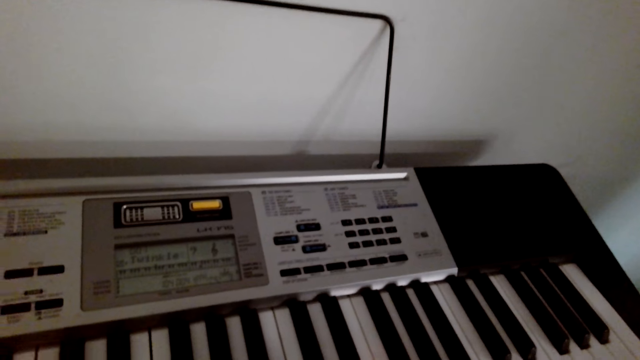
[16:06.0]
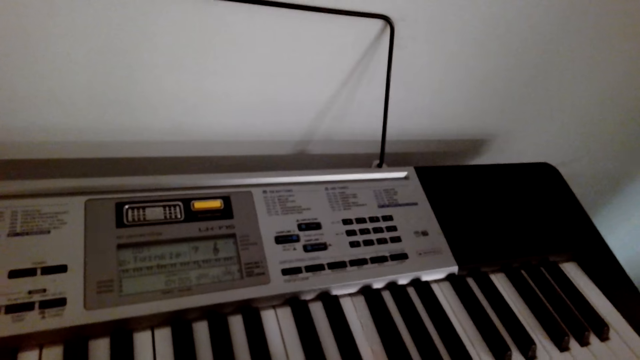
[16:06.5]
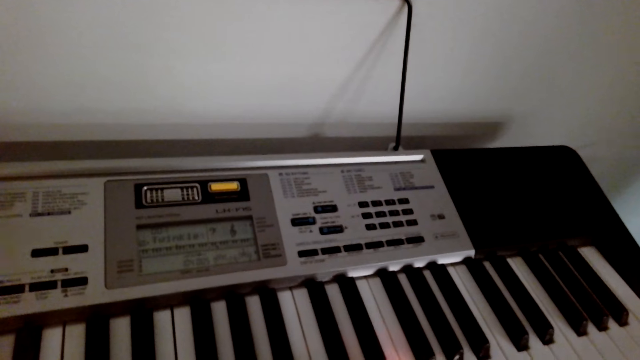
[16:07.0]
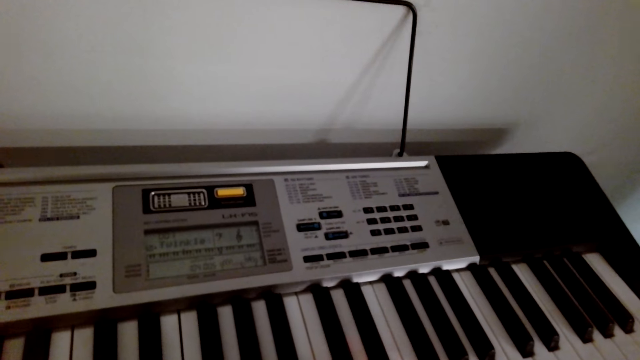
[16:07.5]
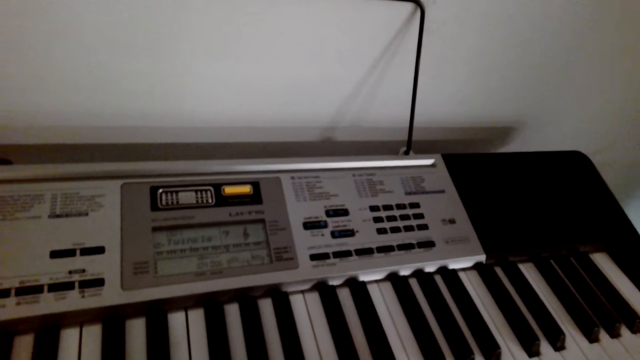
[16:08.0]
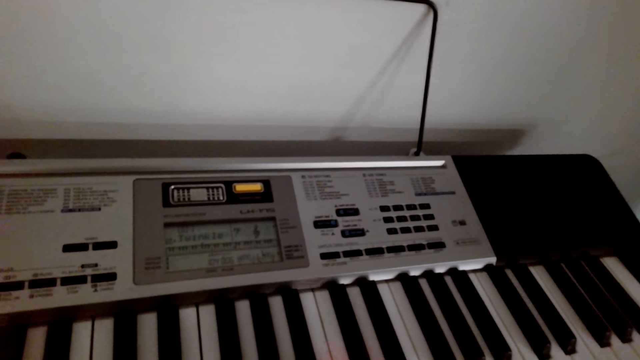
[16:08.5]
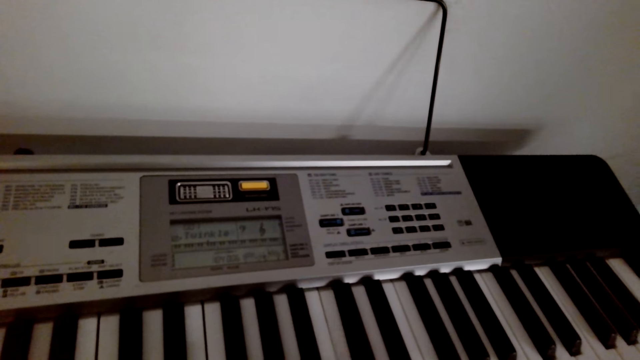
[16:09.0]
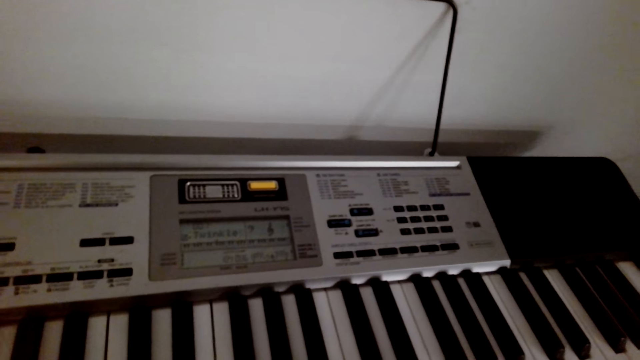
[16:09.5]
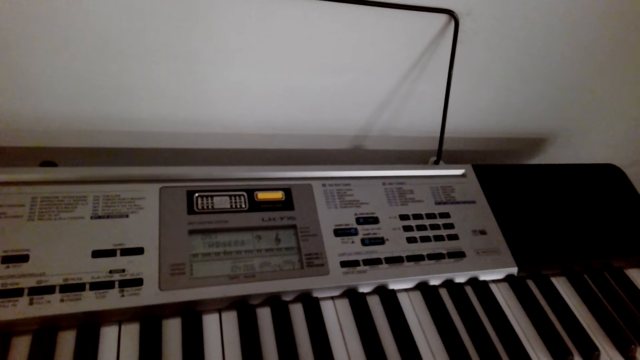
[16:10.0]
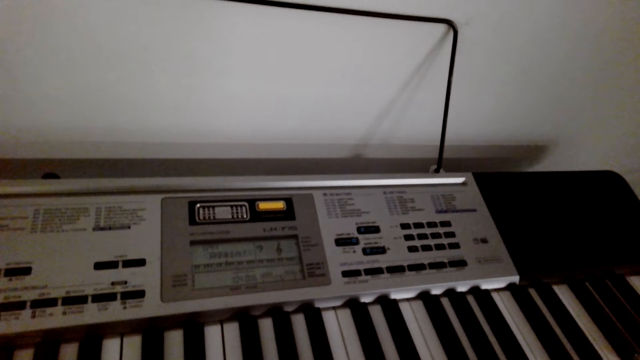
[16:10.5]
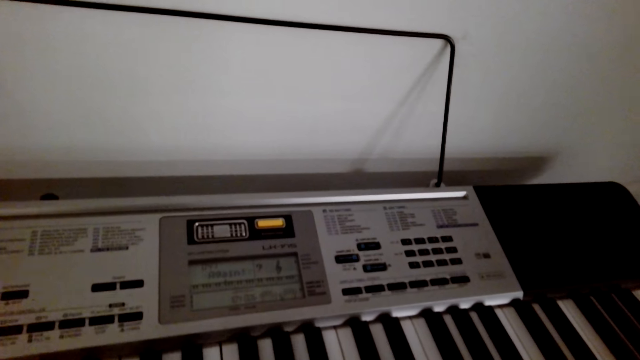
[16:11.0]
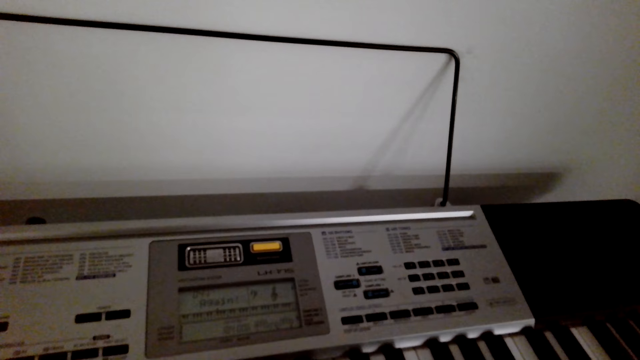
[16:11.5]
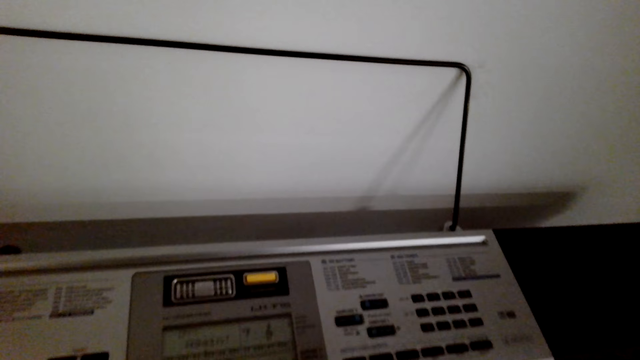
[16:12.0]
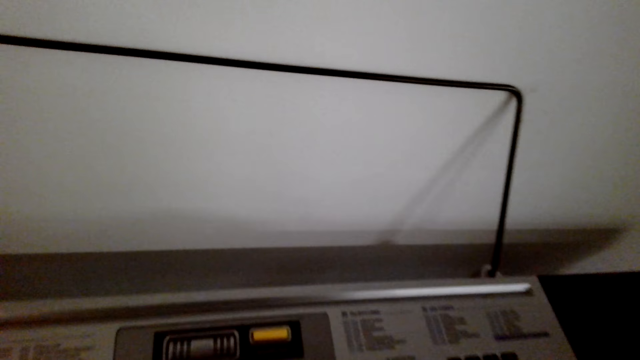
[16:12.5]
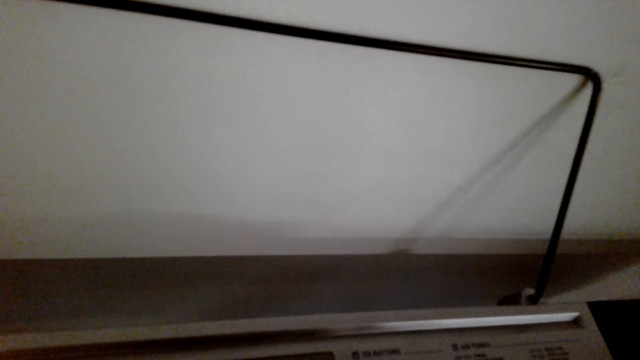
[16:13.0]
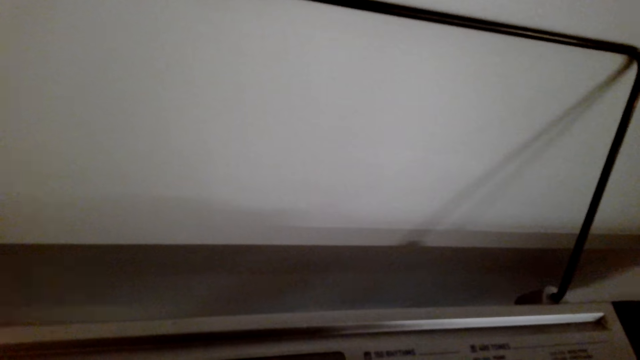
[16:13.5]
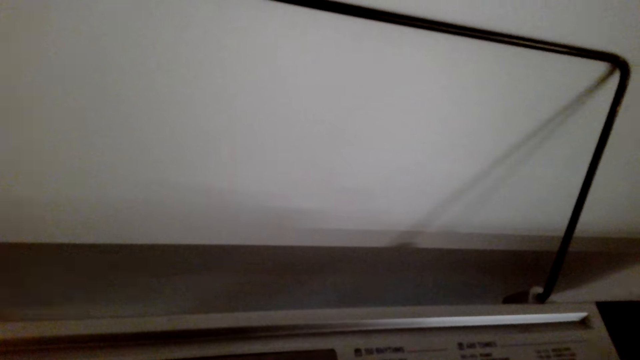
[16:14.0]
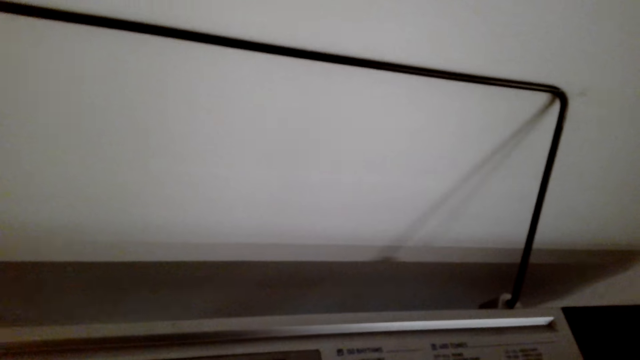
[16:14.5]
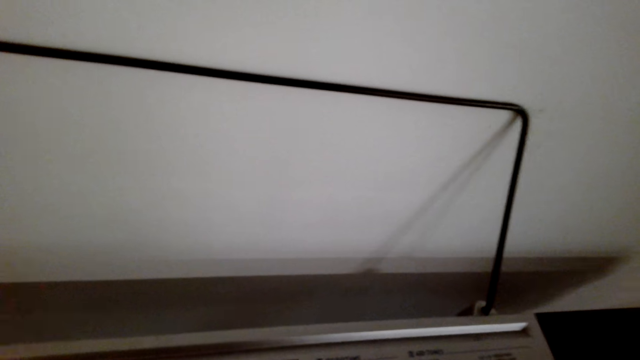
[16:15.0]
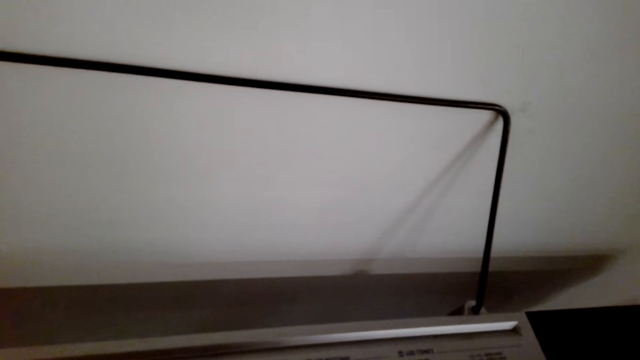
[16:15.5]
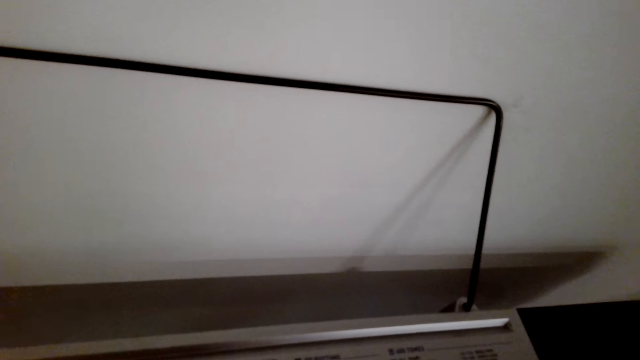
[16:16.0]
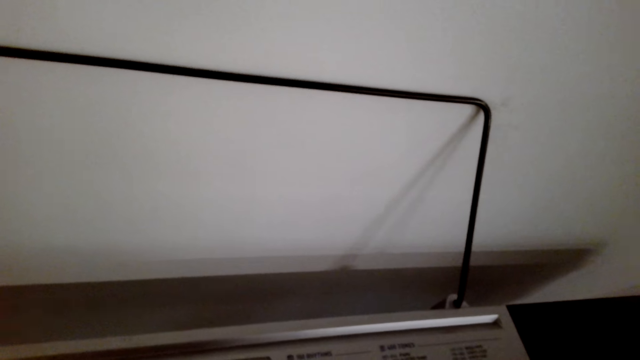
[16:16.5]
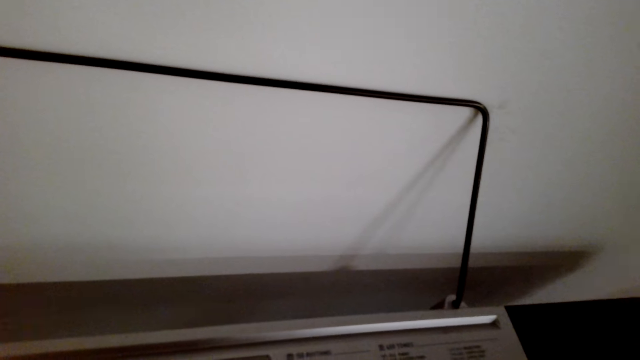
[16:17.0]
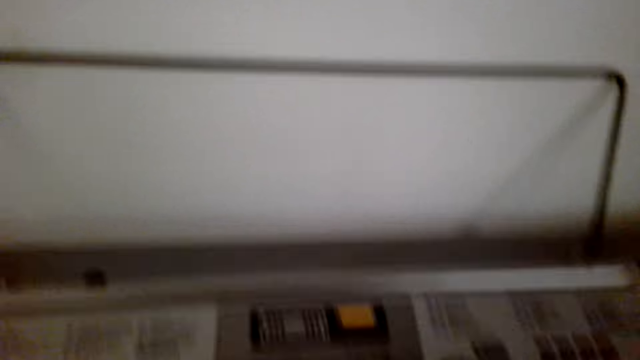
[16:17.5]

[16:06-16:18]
The camera wearer plays the piano. They pause to play the piano.

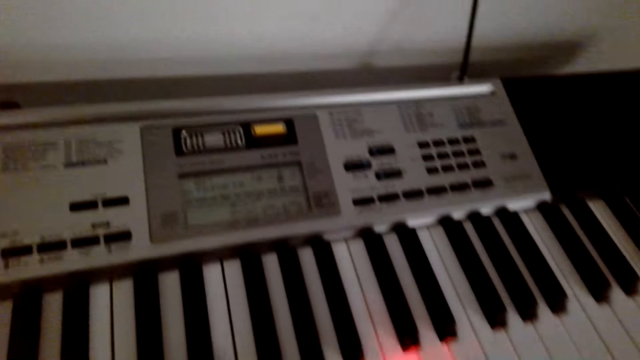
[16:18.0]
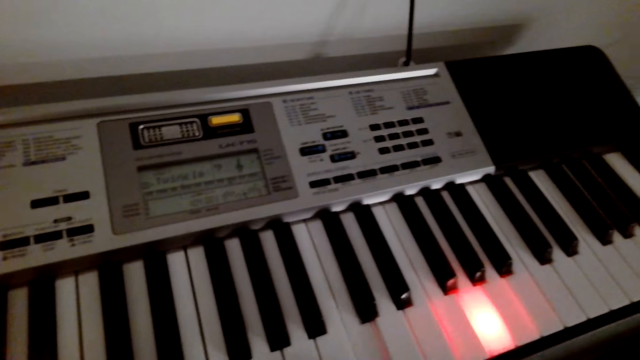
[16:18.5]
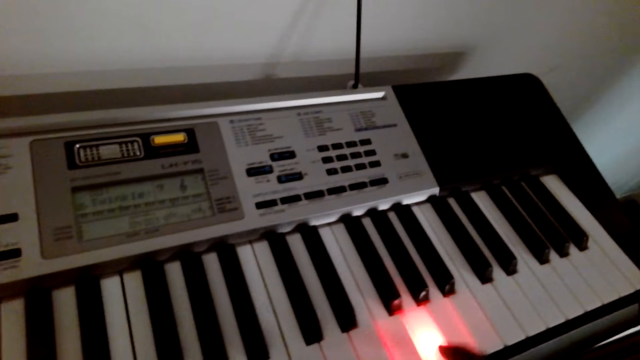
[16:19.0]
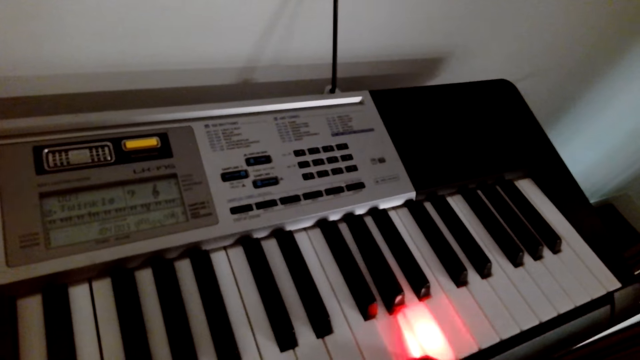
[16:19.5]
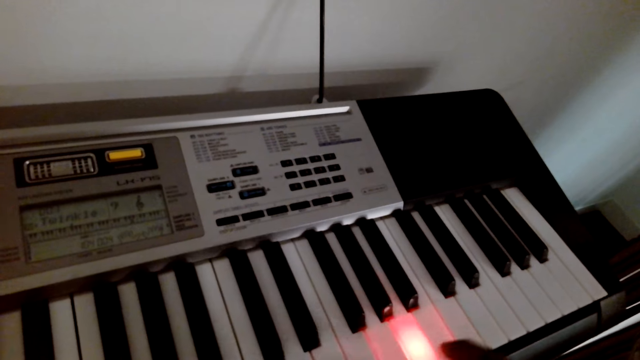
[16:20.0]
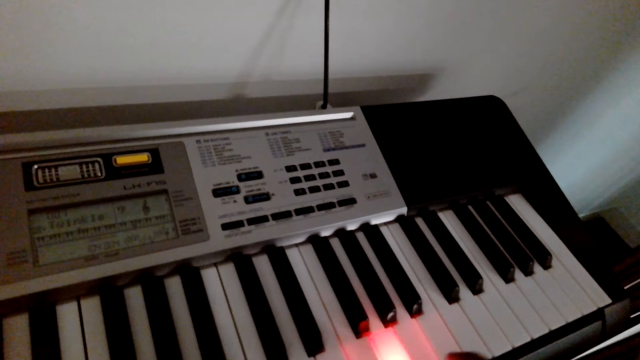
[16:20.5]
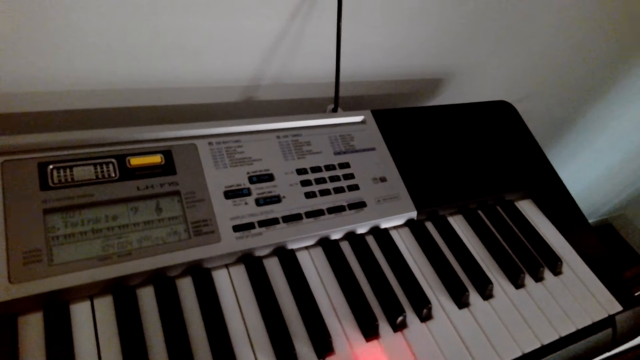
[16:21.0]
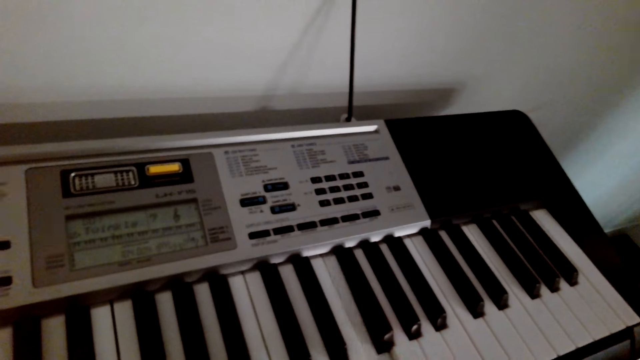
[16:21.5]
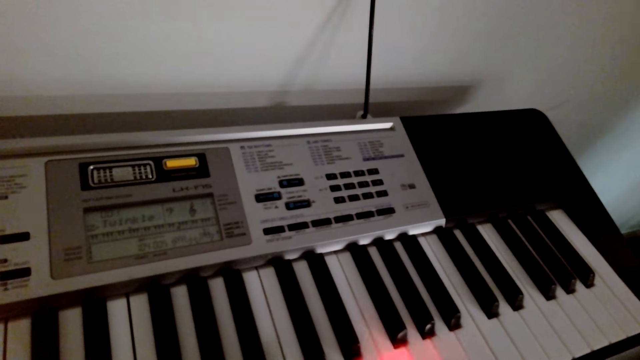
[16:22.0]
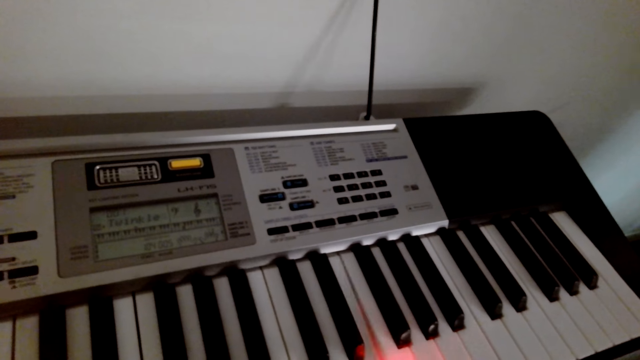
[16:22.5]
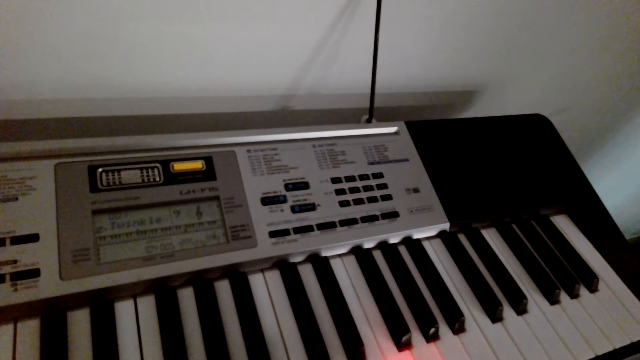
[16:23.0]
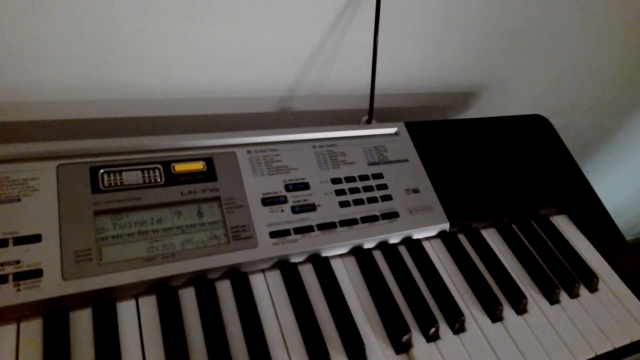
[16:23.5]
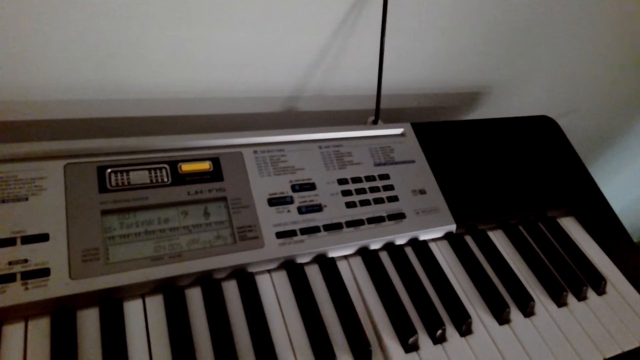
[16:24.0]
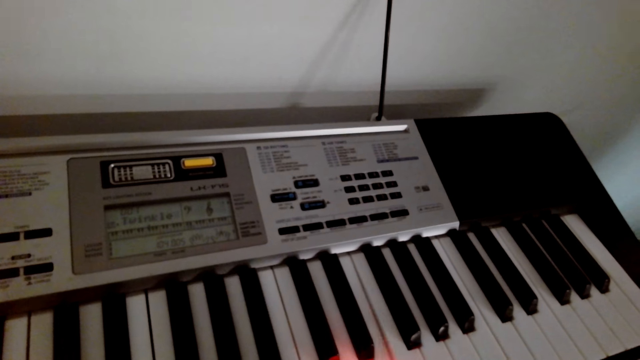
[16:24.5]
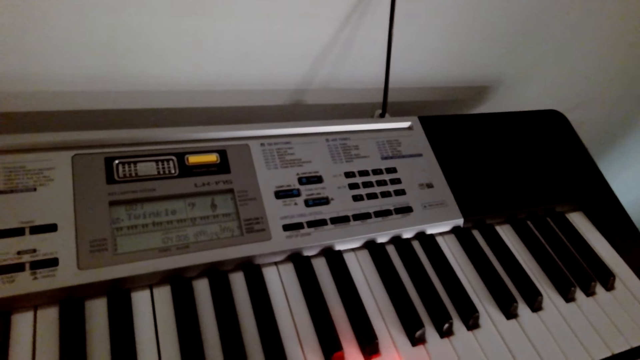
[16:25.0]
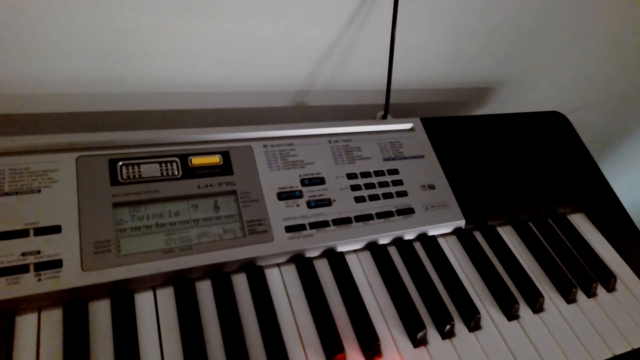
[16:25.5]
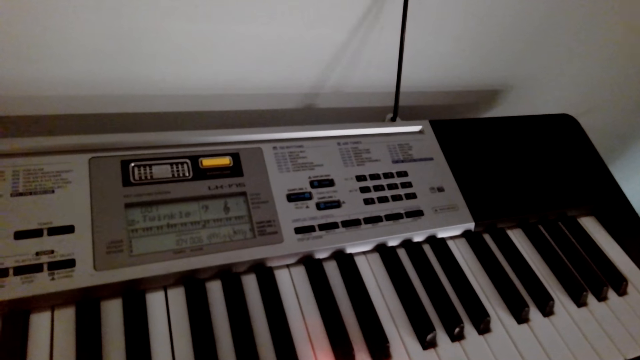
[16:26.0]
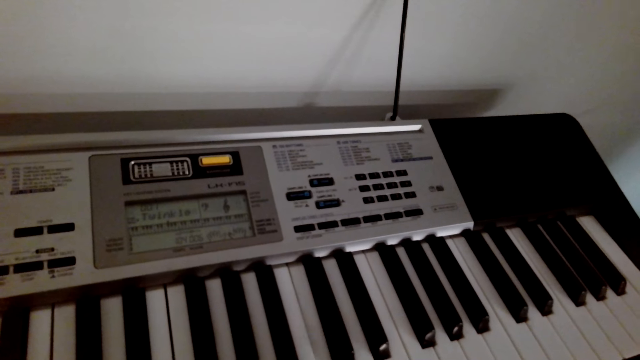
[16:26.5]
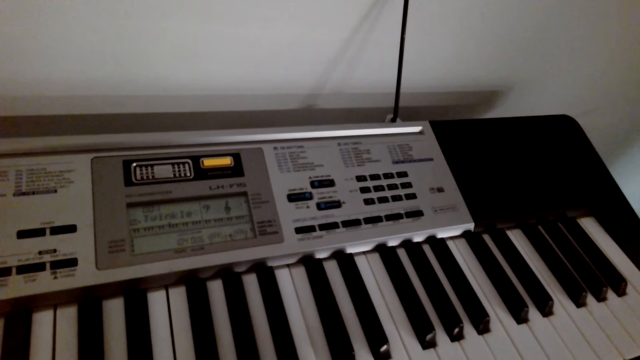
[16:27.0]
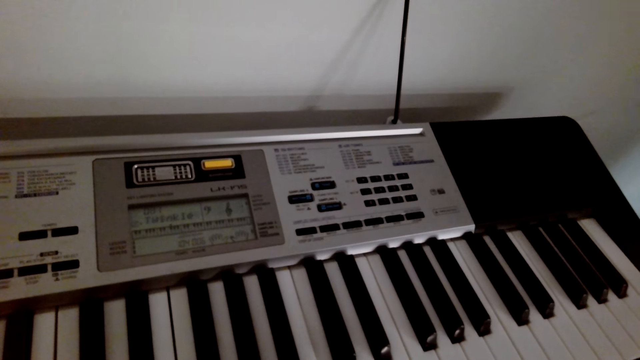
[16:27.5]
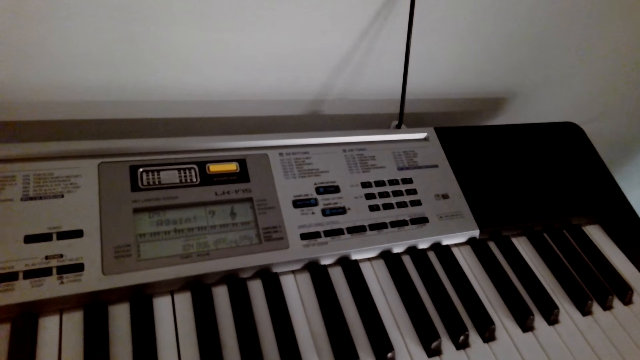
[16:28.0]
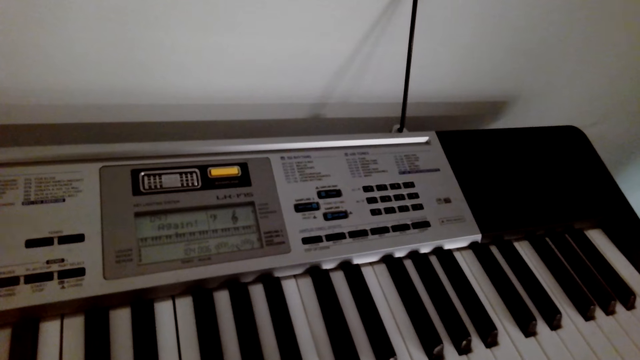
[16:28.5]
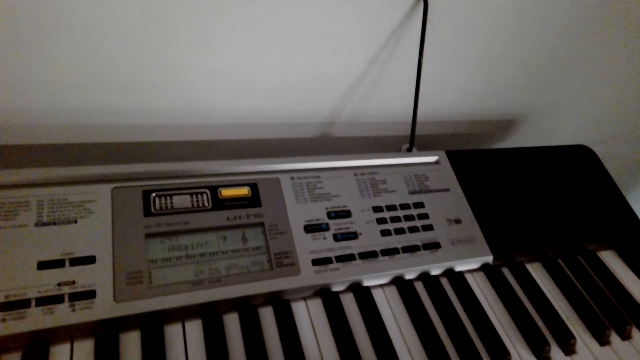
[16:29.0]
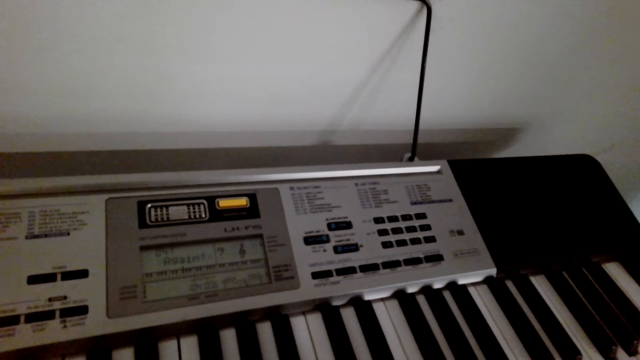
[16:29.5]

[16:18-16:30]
The camera wearer plays the piano.
